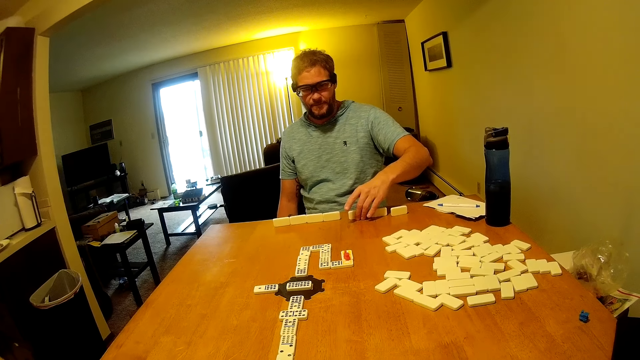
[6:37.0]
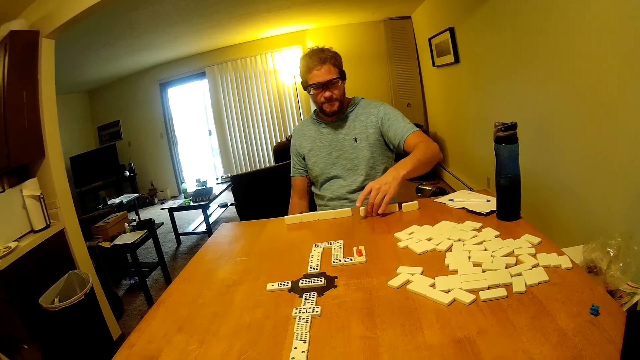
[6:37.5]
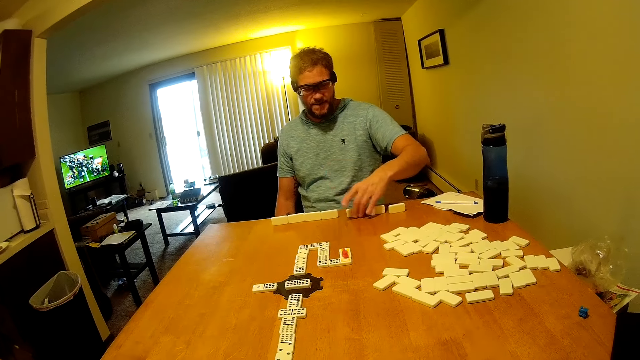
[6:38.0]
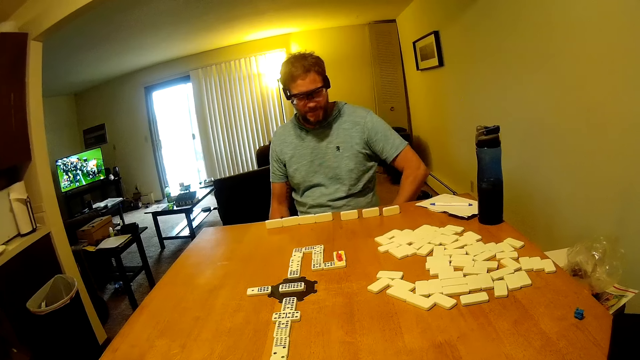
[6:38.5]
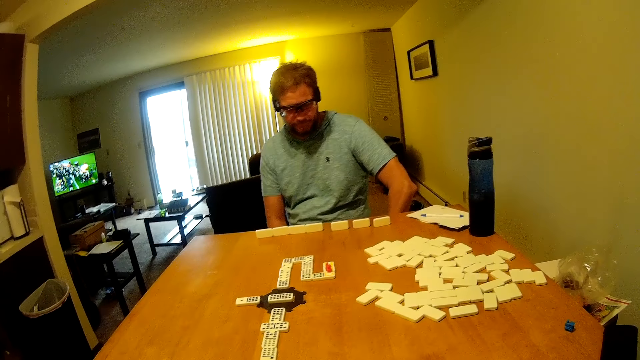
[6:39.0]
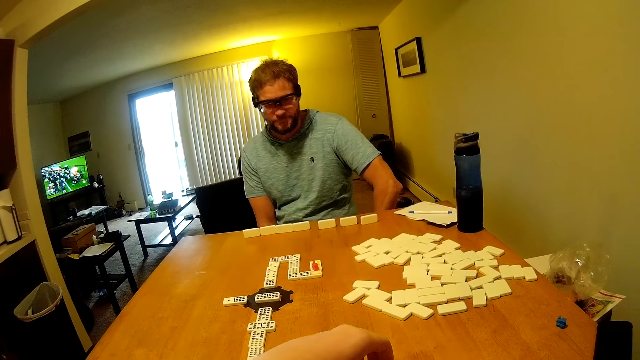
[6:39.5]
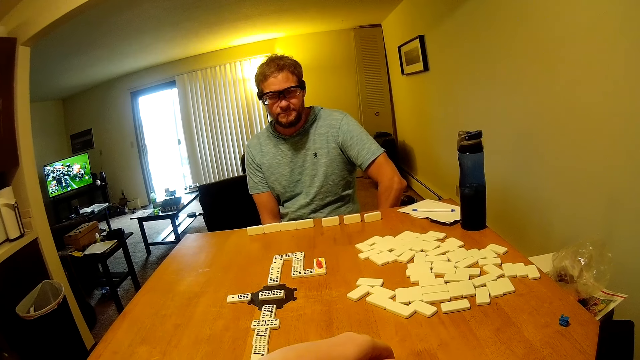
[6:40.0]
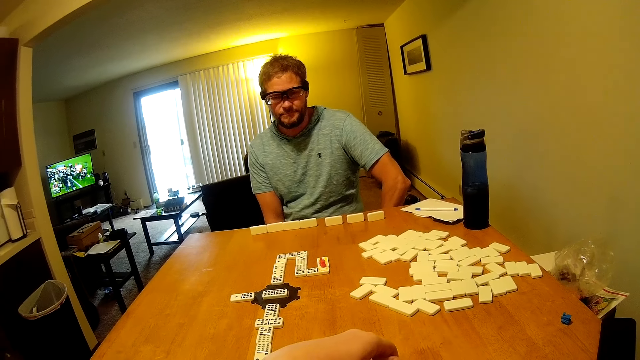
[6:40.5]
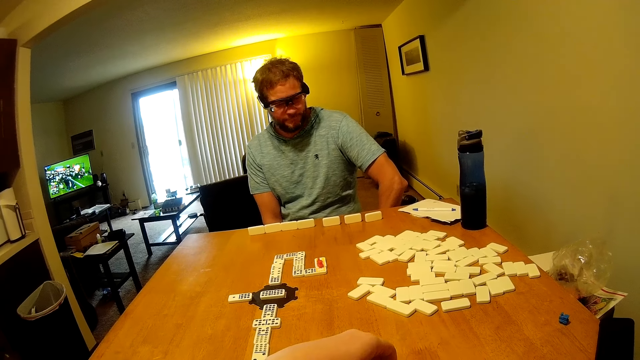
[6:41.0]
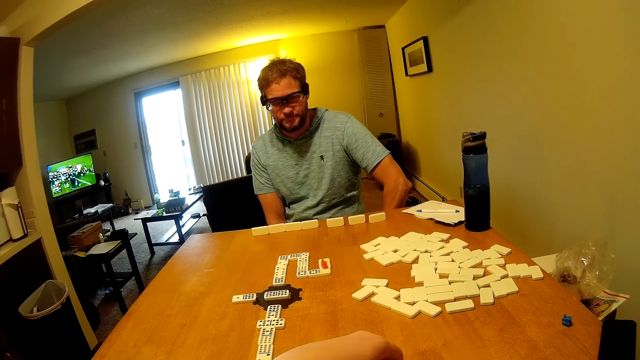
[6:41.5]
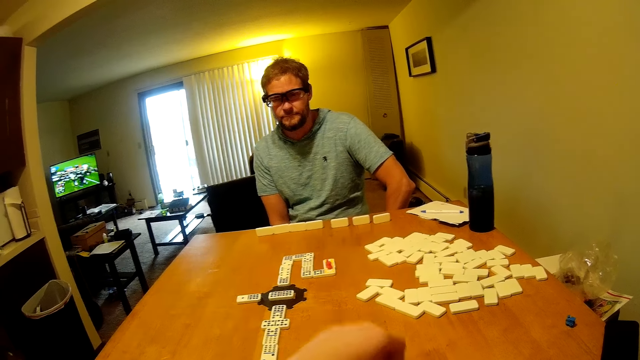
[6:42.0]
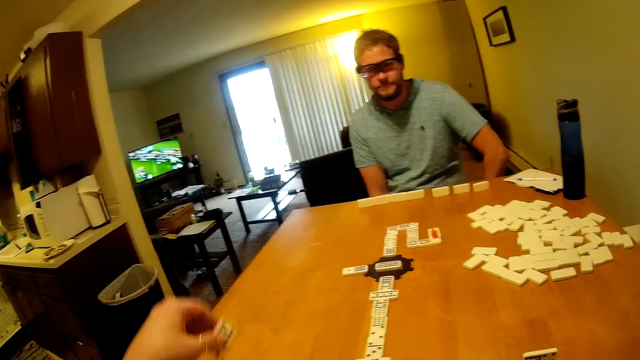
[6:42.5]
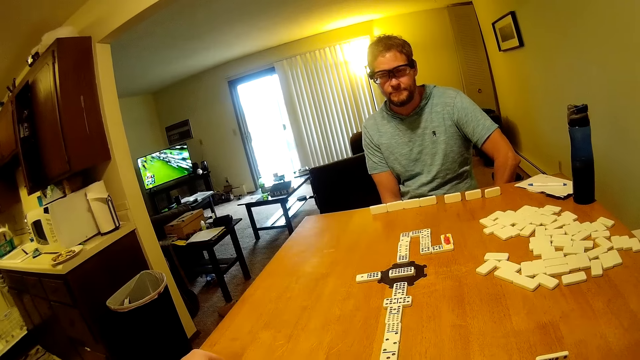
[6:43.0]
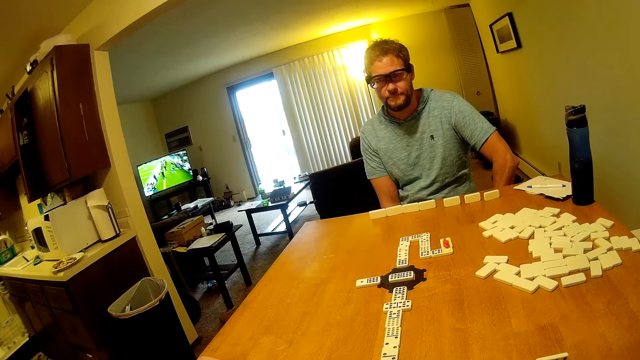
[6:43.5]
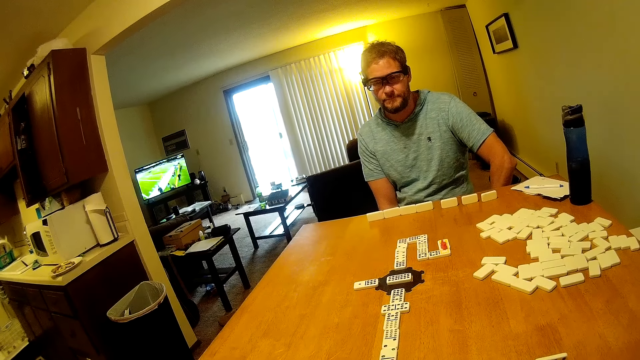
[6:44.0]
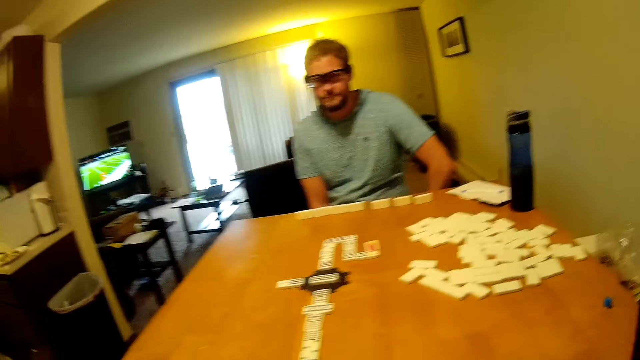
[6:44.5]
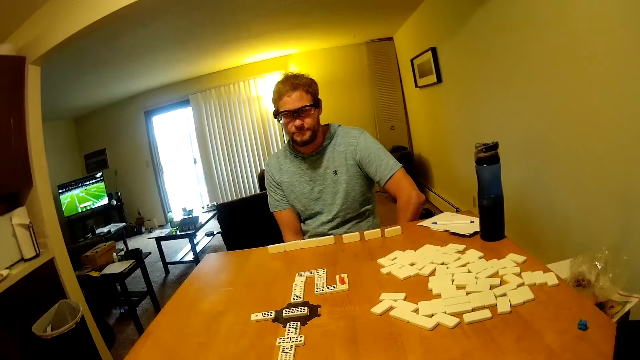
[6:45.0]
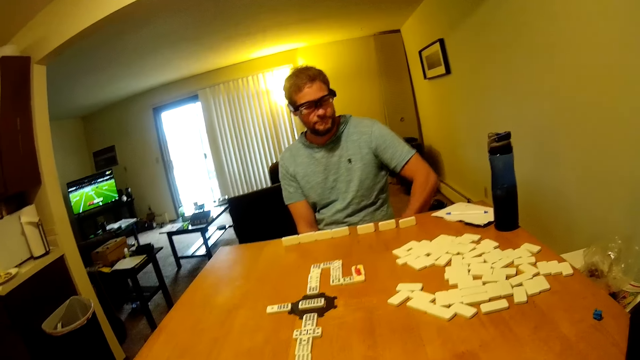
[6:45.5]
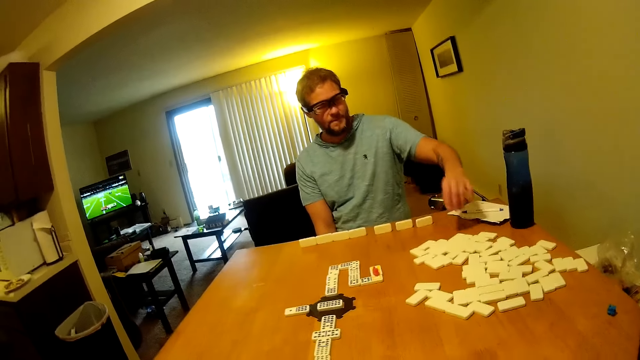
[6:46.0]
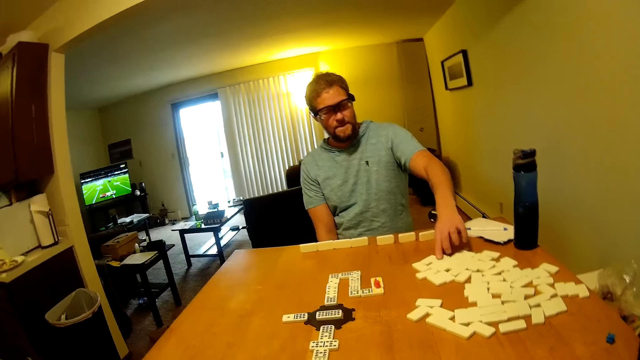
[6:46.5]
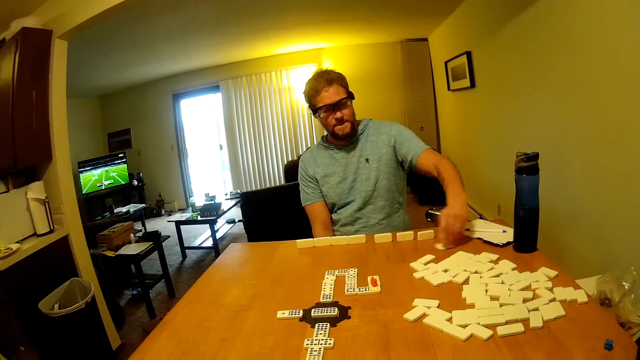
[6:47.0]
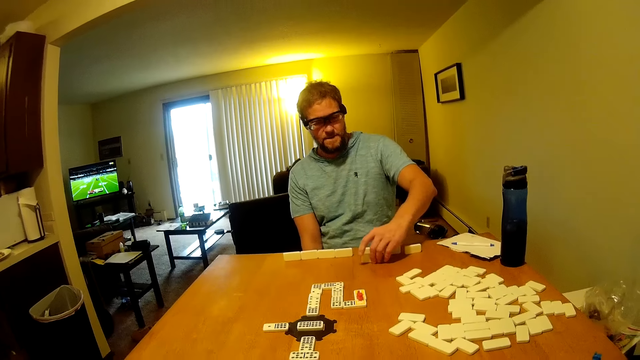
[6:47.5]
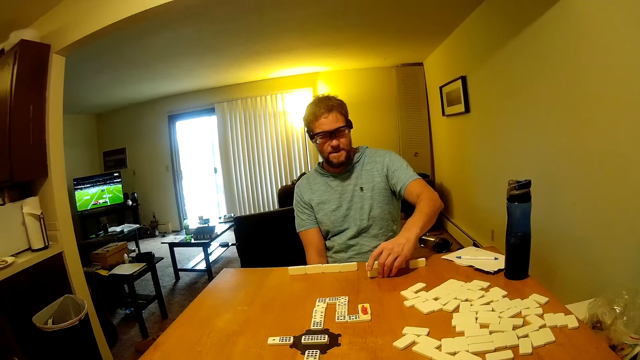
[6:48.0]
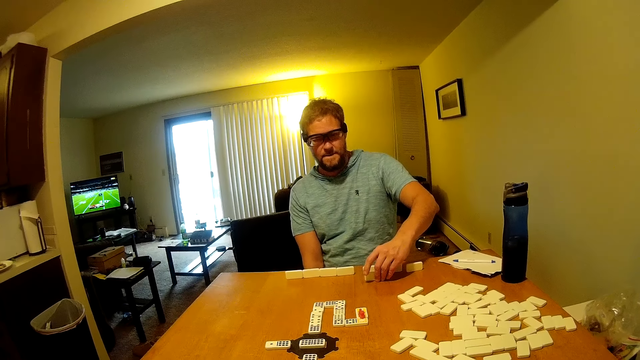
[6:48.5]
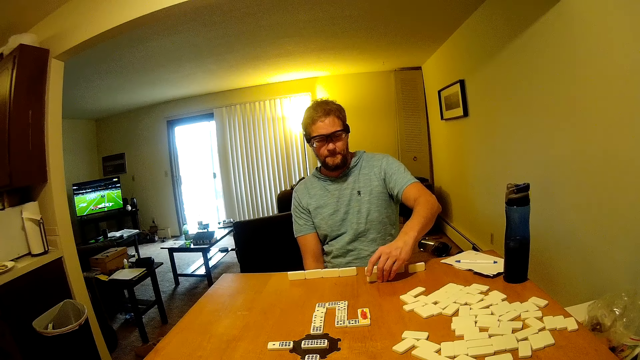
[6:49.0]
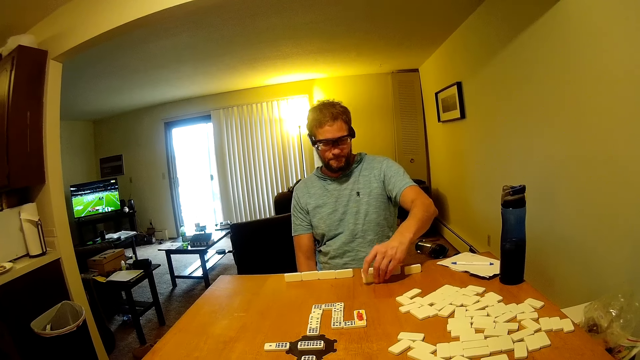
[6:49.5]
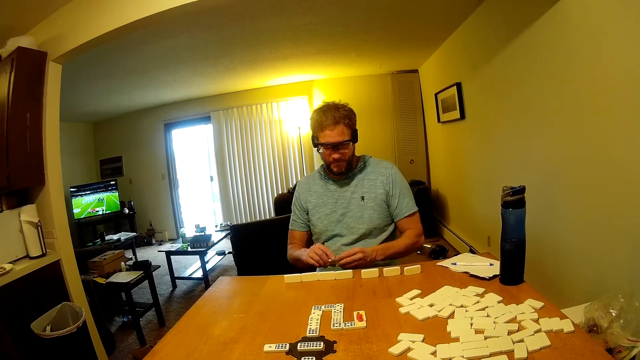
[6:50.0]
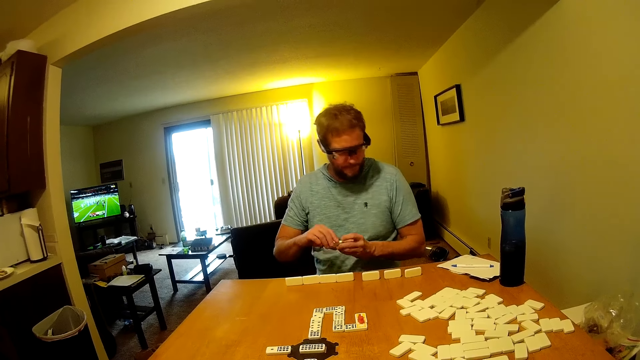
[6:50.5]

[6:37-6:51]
The camera wearer plays domino on the table. A man plays domino on the table.

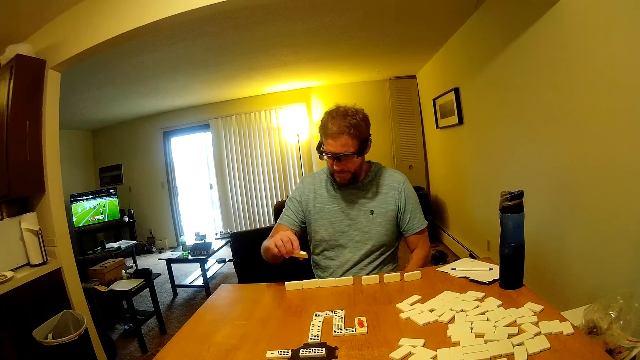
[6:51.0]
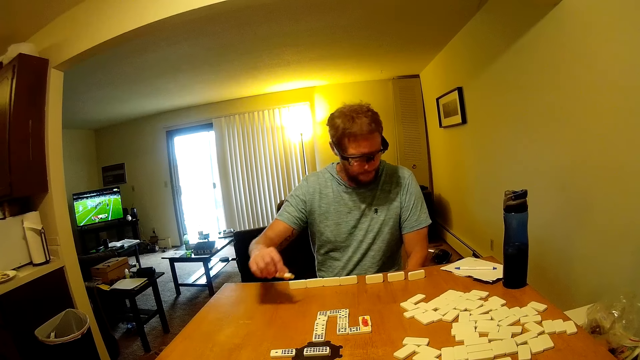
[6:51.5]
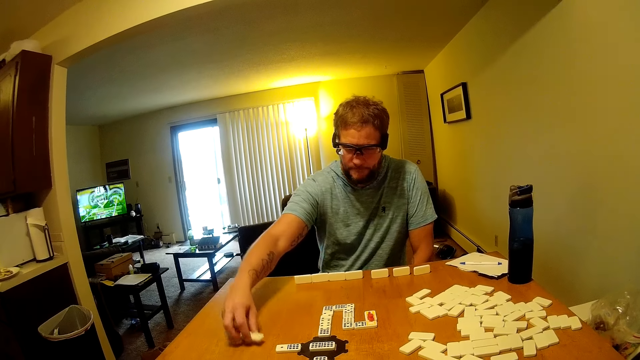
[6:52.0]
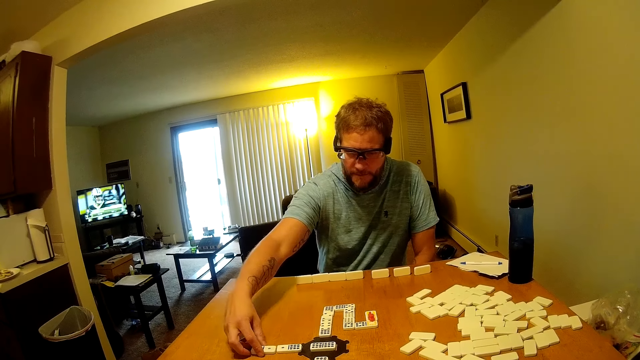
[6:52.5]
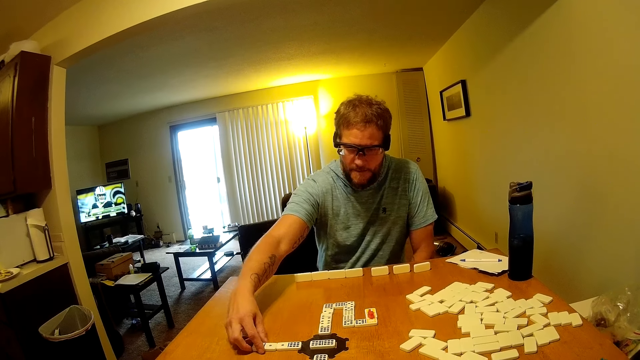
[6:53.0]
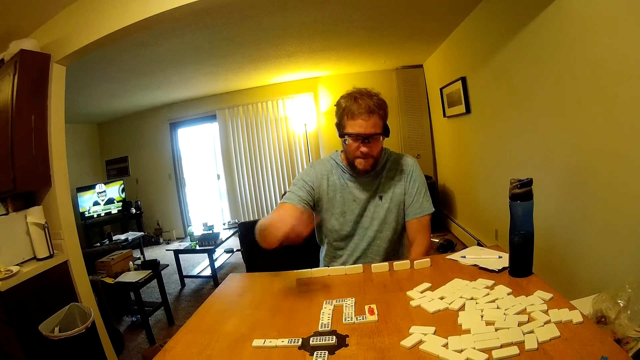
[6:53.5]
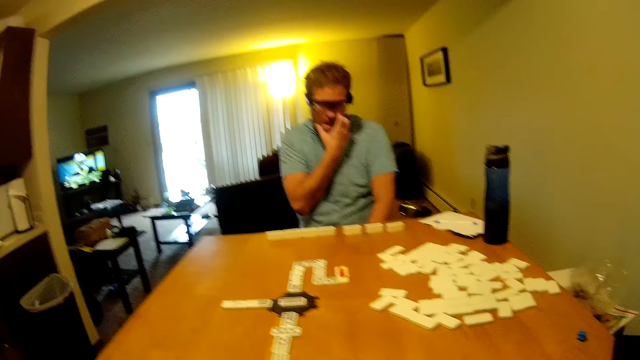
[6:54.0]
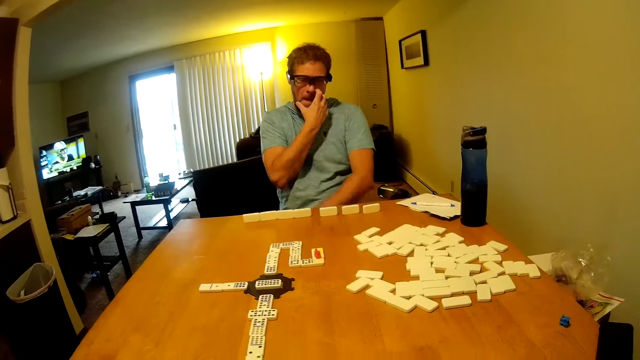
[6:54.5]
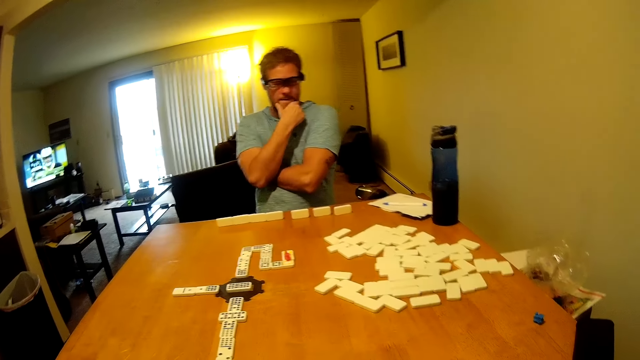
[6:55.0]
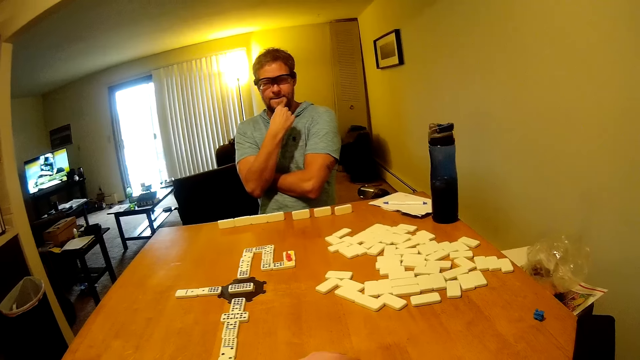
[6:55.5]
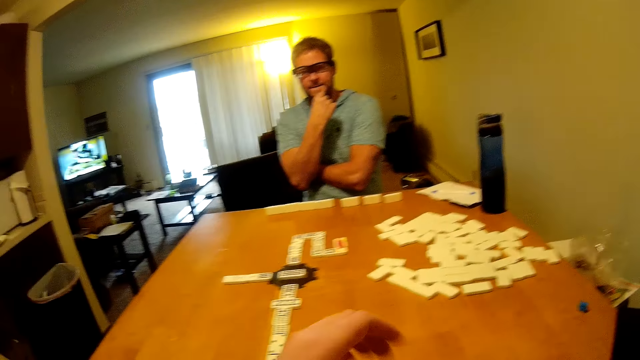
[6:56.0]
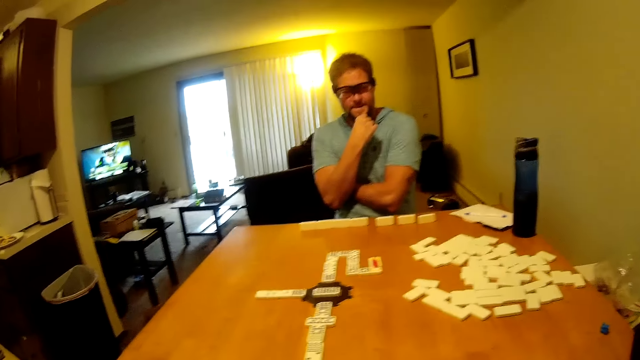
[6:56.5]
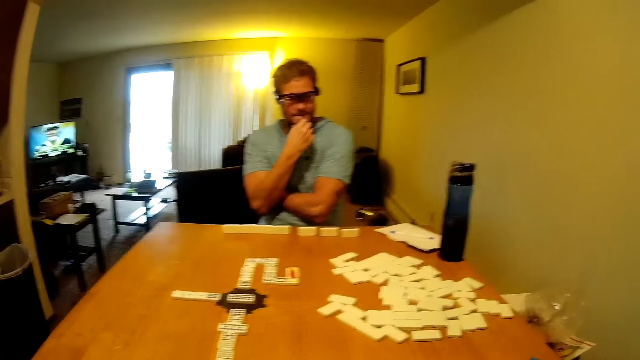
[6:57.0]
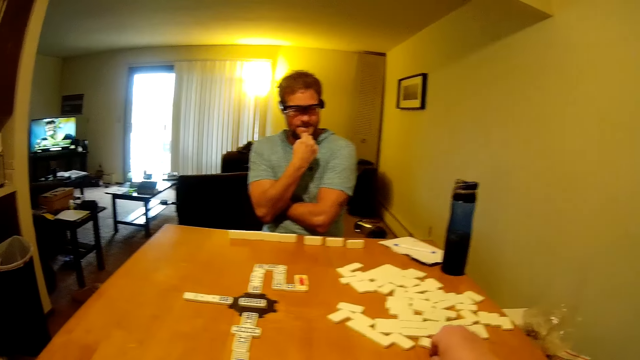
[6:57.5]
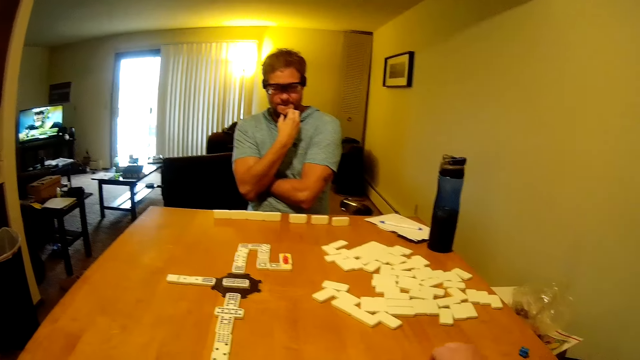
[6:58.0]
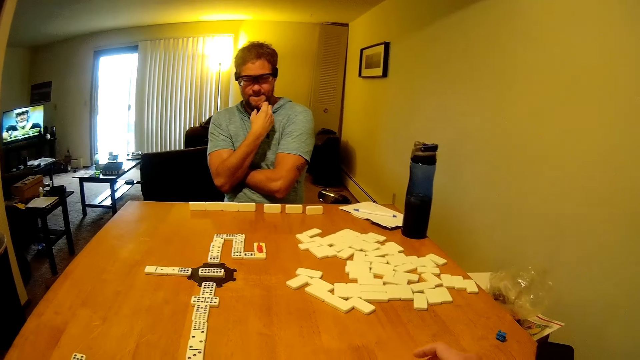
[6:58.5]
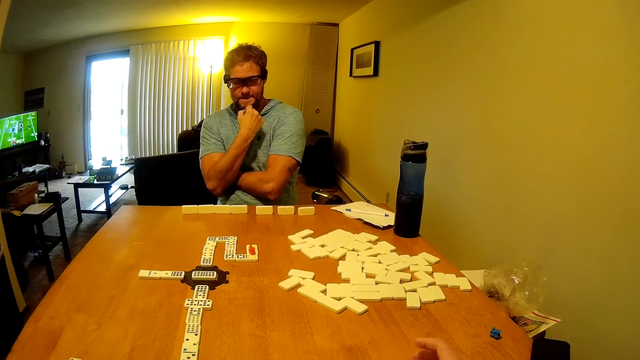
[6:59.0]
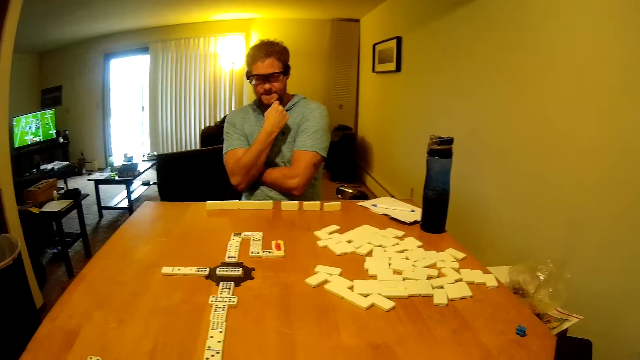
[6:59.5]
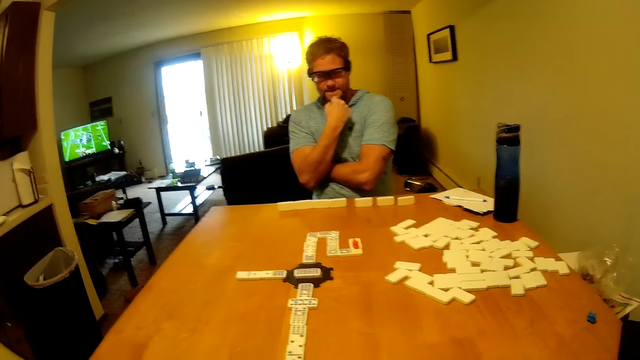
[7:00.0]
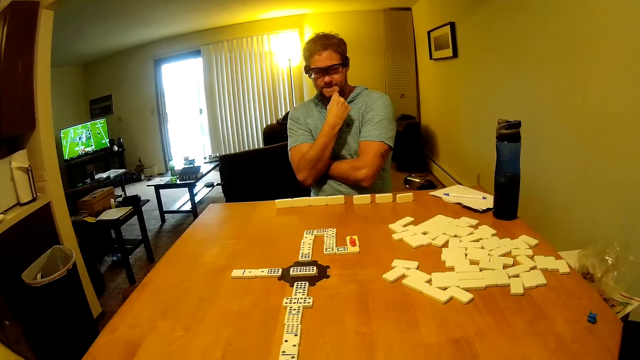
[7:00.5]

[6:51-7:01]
The camera wearer plays domino on the table.
